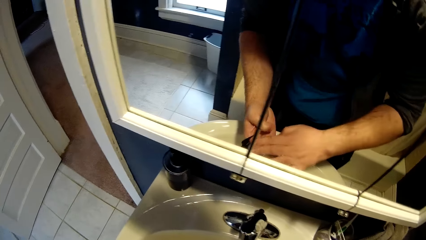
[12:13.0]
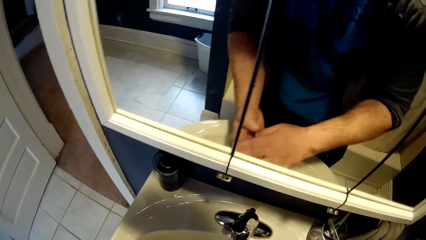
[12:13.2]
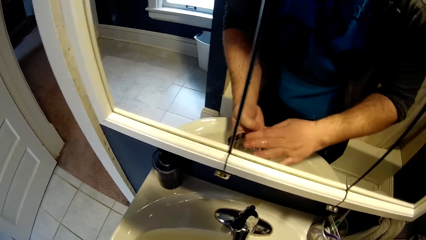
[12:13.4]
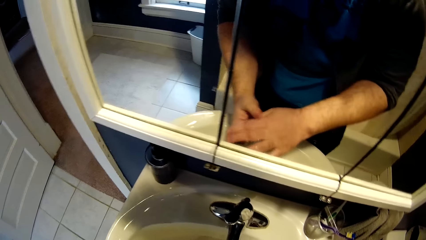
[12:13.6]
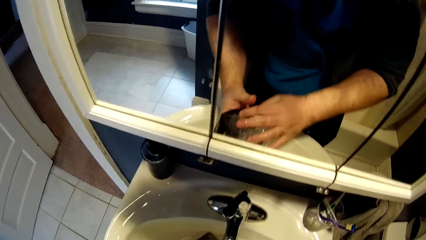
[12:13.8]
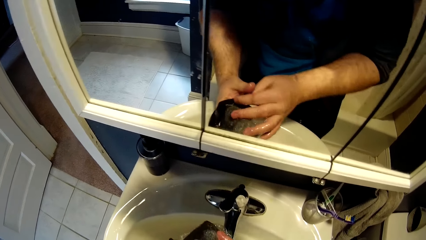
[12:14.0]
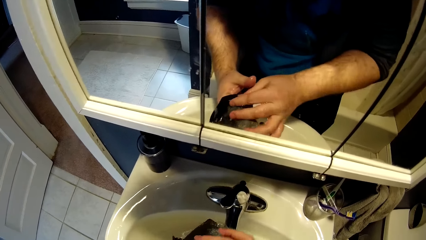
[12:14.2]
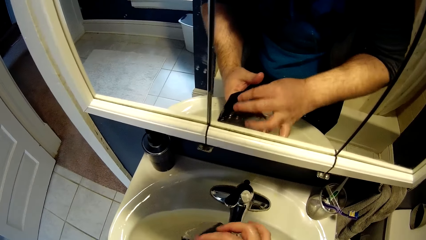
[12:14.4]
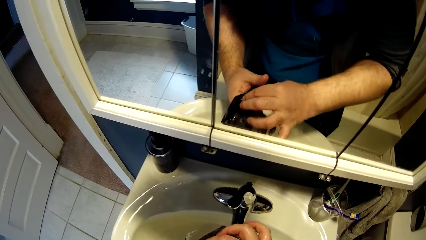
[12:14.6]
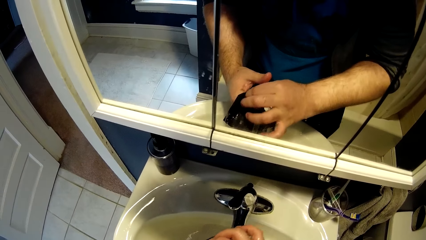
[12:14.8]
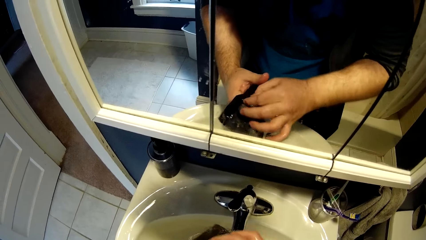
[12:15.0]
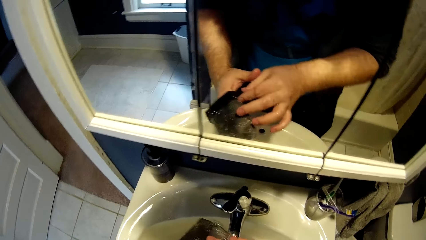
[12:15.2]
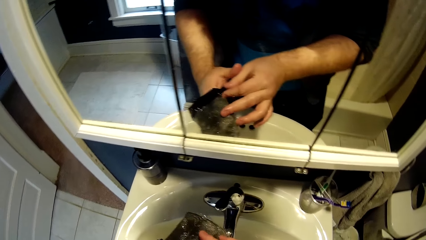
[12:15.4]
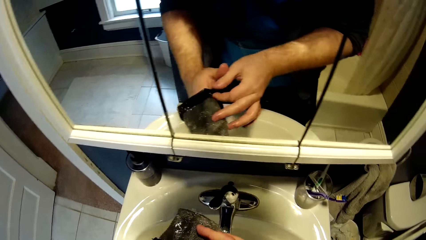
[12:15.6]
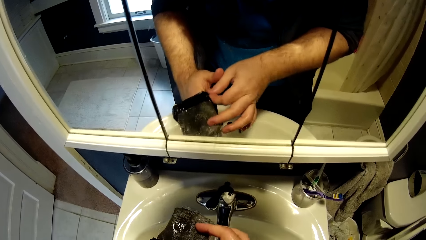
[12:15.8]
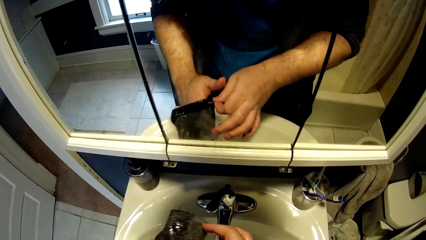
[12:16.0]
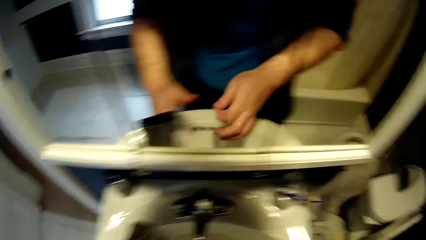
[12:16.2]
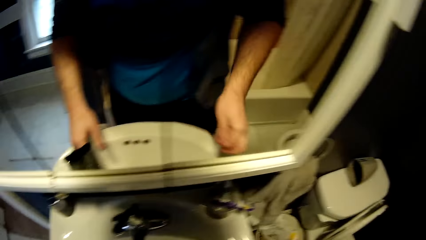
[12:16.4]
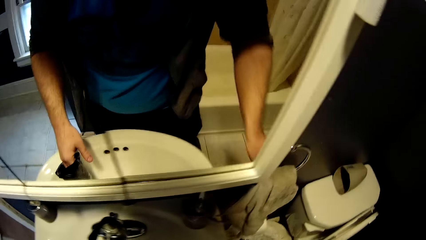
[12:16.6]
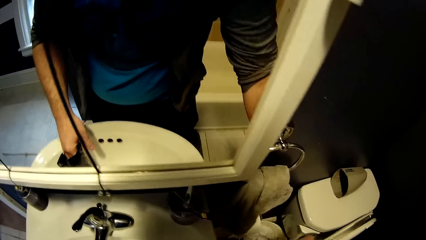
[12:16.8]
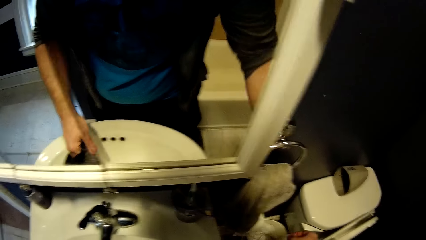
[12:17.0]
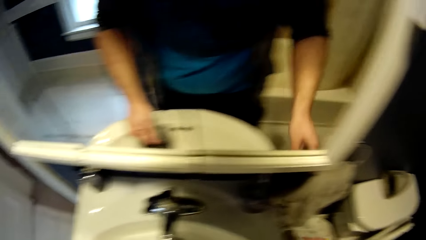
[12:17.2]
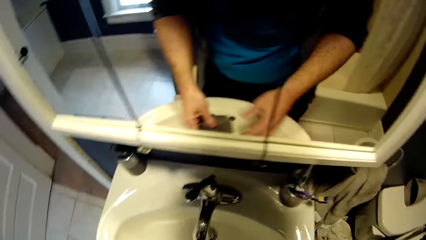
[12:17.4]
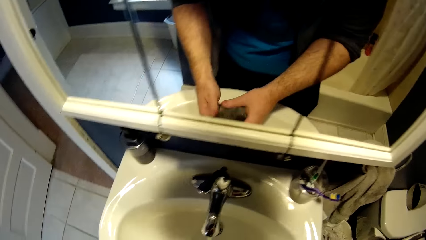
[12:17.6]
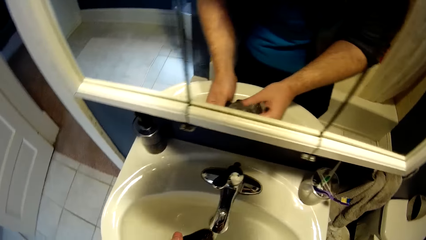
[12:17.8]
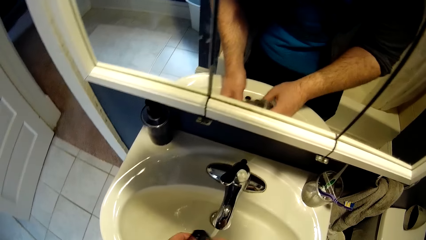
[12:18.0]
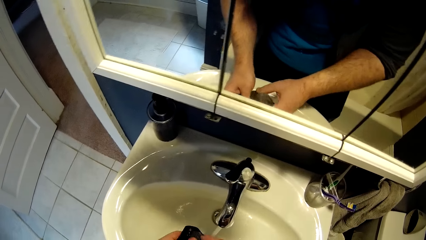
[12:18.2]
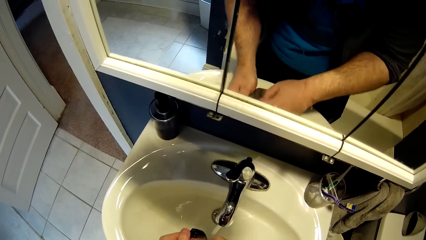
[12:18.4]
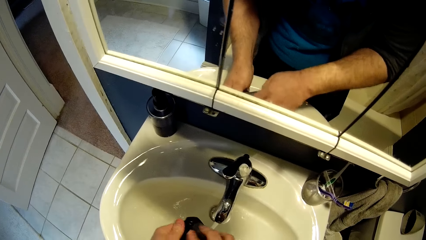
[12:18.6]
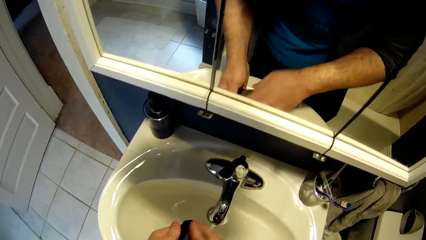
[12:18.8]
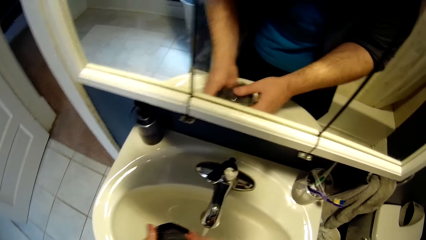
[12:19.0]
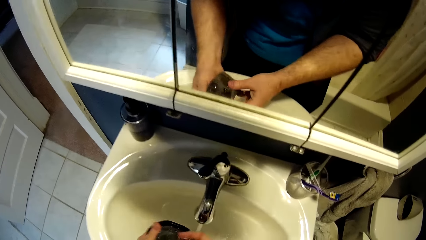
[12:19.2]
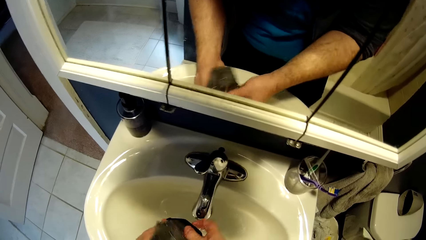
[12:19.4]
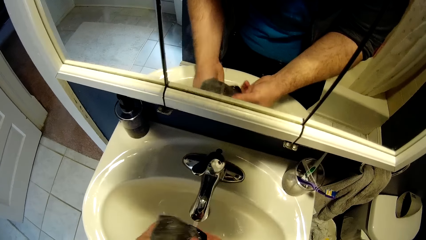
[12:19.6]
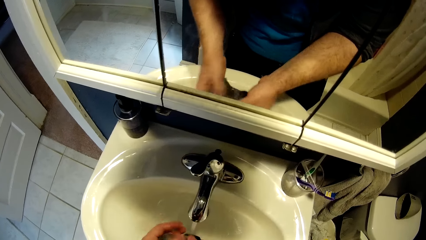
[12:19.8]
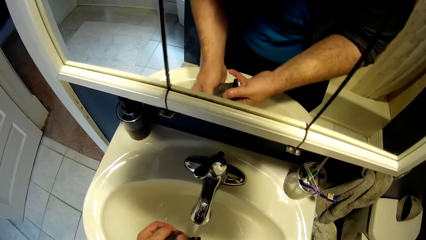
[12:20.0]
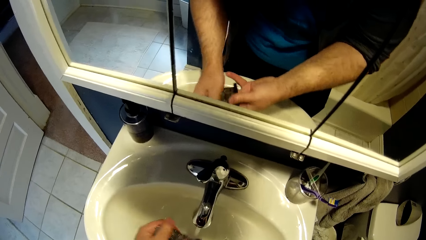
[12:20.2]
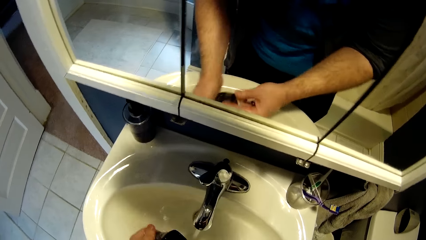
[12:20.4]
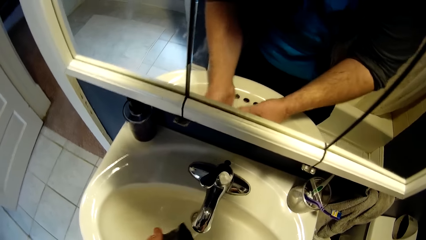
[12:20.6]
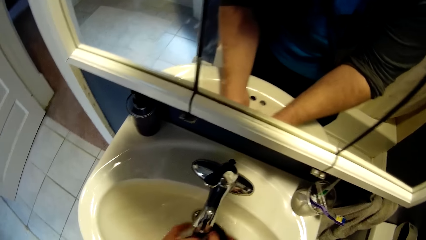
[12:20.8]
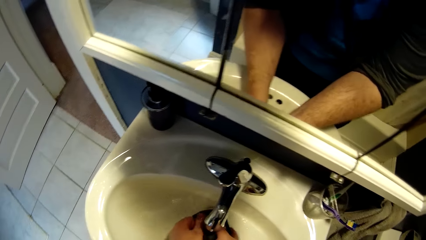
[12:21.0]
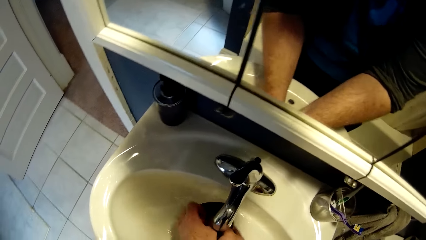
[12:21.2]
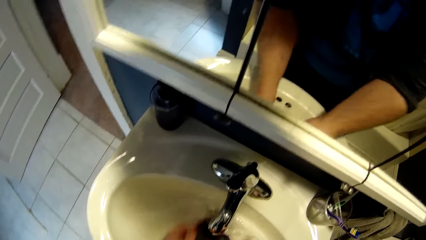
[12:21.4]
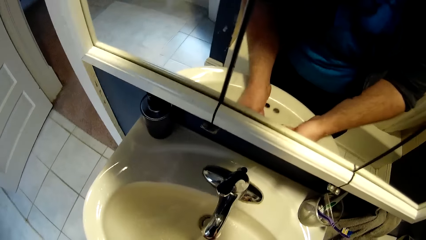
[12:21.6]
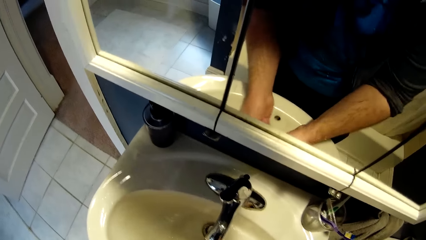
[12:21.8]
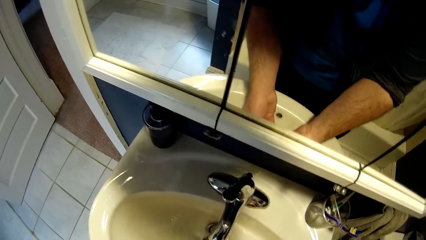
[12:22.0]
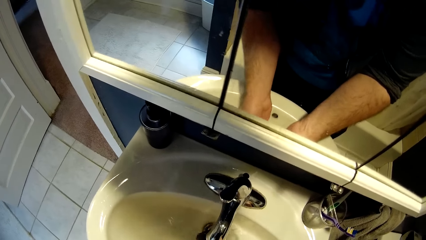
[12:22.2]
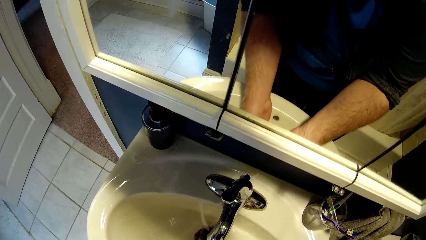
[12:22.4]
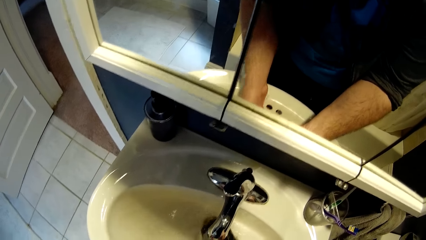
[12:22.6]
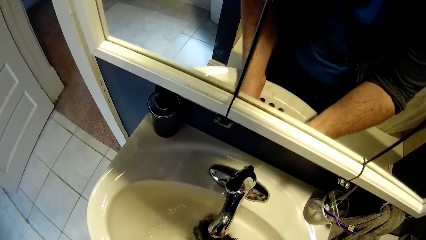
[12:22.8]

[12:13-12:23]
The camera wearer removes something. They drop something. They wash something.

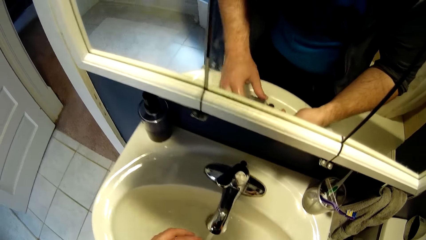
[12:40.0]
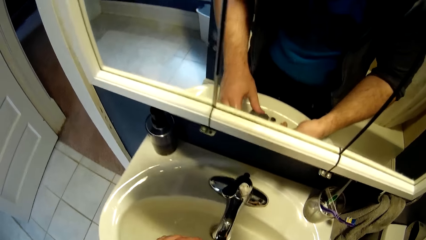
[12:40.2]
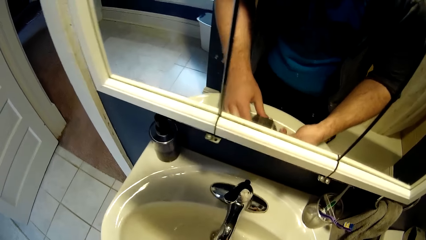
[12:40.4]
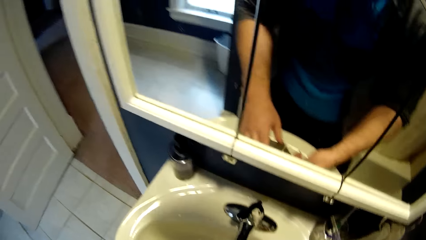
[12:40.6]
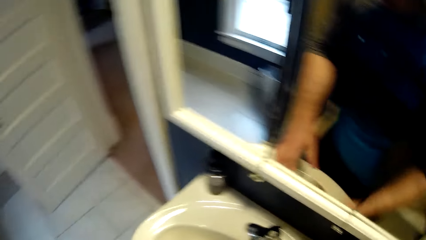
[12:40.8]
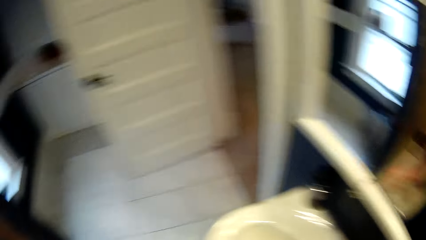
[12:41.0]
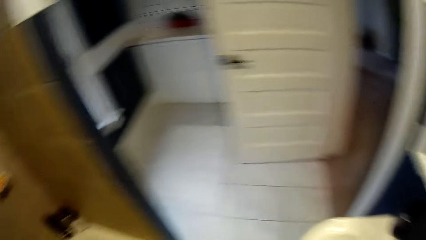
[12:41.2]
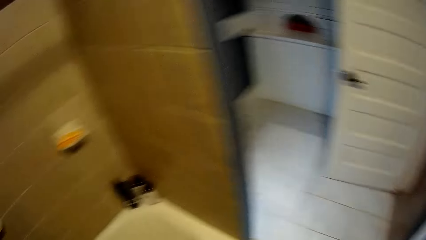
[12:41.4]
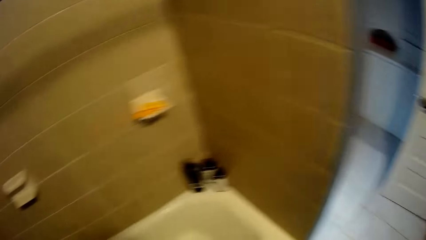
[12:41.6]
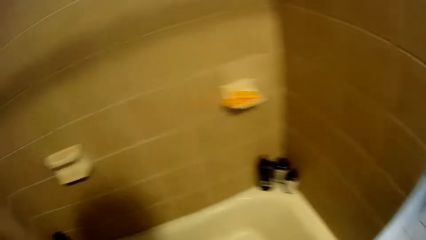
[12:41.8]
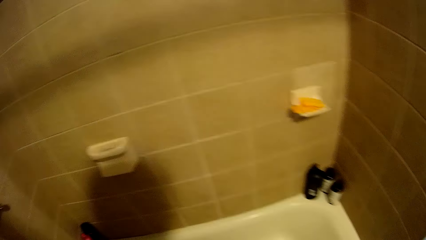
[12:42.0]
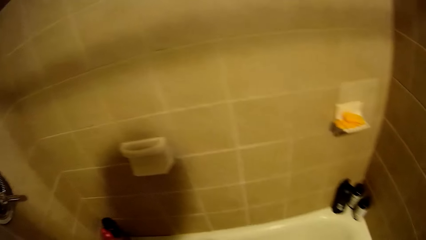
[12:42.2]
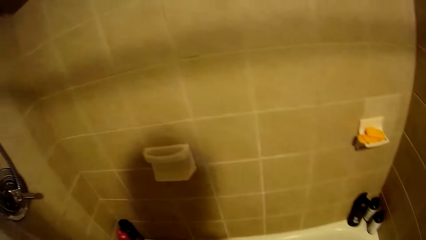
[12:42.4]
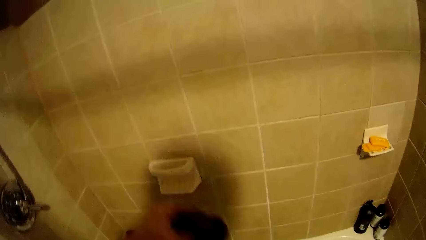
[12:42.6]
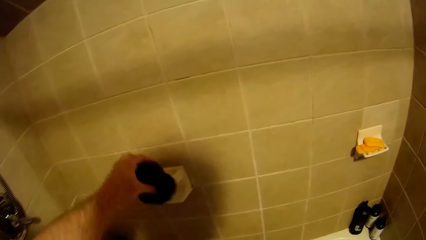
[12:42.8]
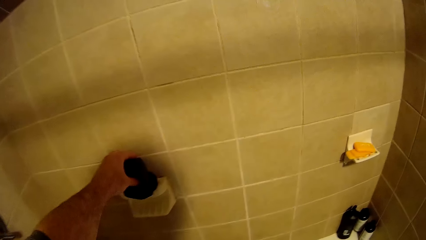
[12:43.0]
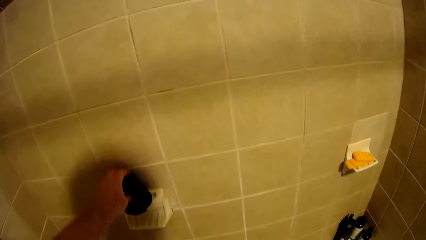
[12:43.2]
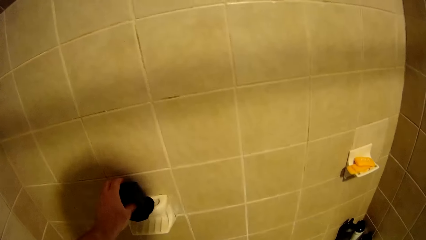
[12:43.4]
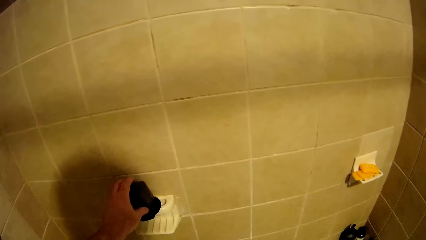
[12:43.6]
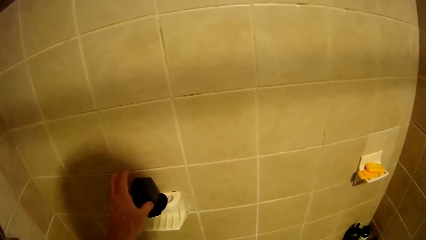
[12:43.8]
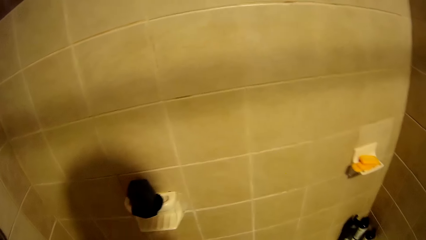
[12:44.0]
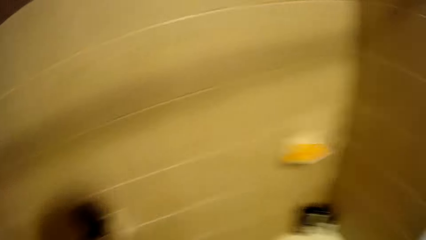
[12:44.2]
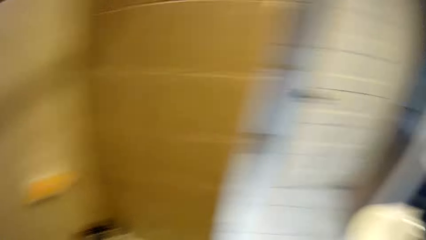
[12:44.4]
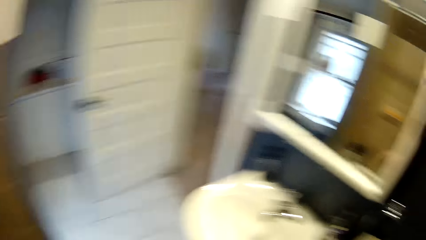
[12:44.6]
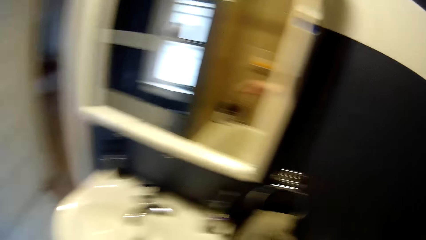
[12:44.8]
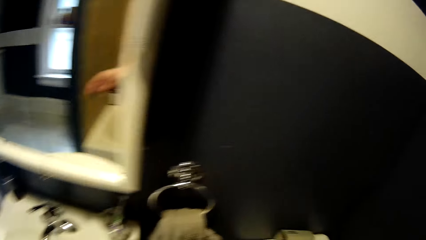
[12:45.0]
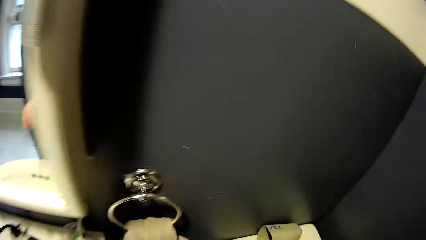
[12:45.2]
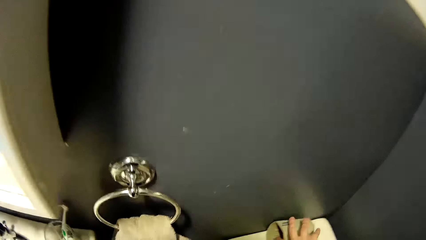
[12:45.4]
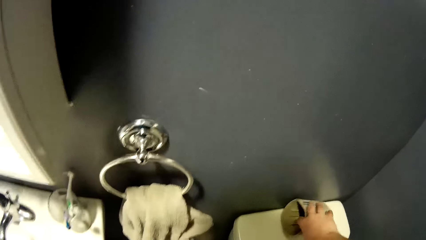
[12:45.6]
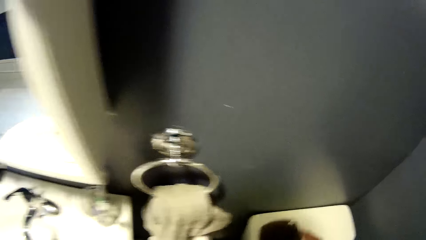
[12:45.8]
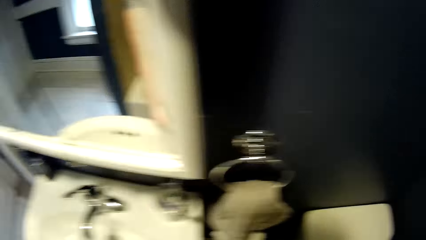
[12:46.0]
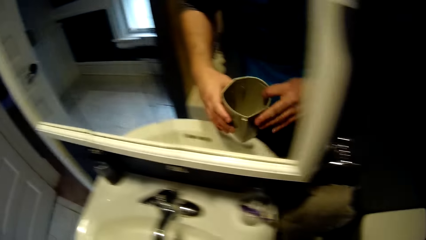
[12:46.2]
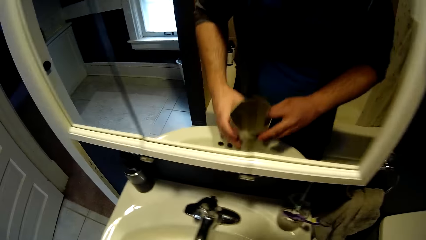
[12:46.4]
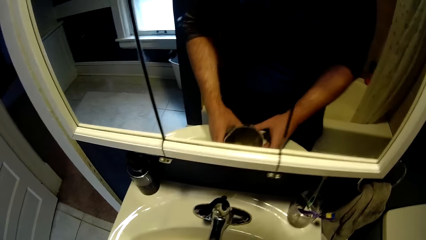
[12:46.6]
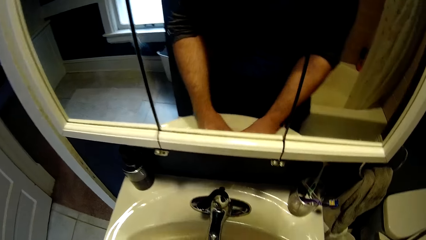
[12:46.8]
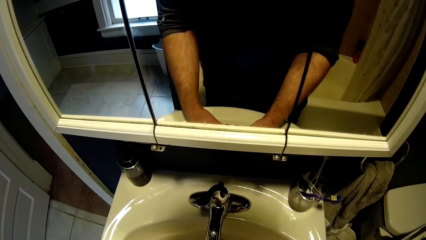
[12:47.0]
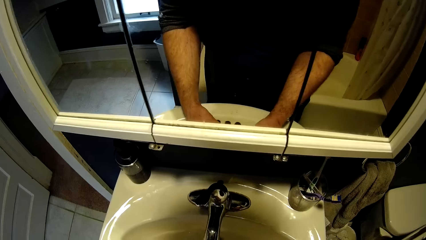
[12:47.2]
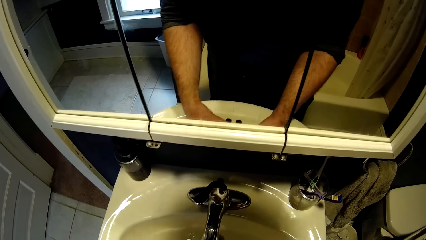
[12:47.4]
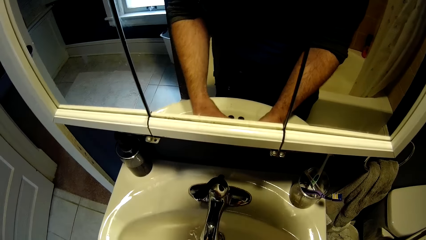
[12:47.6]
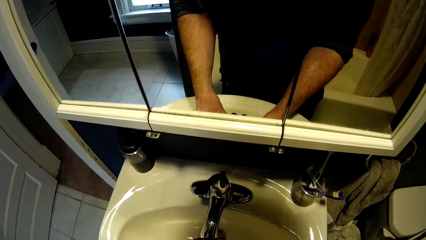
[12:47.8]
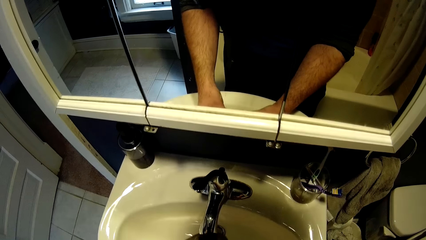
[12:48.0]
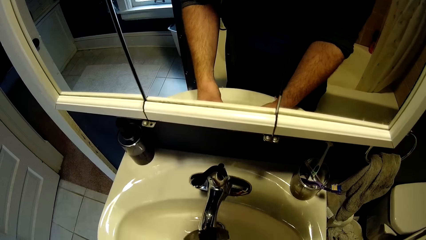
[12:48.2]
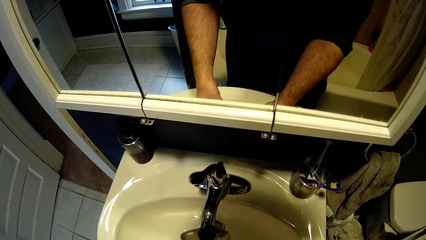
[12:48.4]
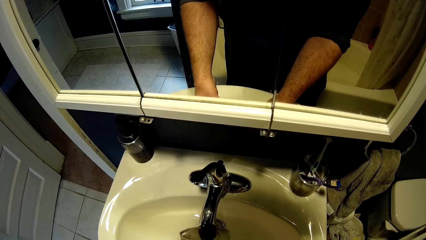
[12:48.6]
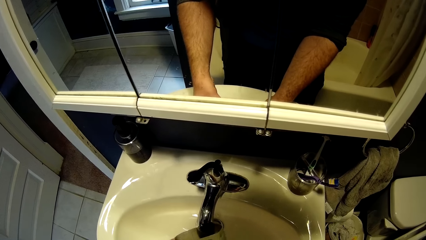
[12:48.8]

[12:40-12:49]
The camera wearer turns around. They place the vacuum cleaner filter on the rack or a soap handler. They turn around. They pick up a tin. They wash the tin.
